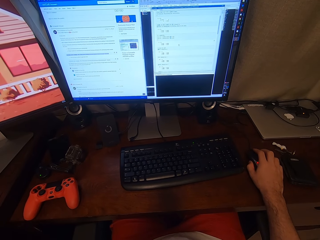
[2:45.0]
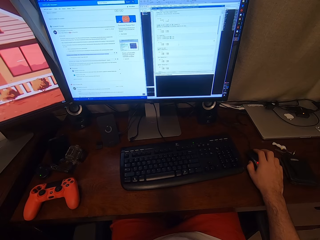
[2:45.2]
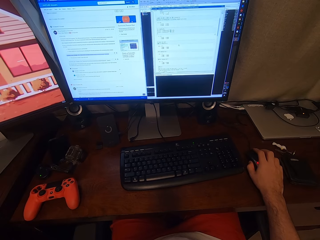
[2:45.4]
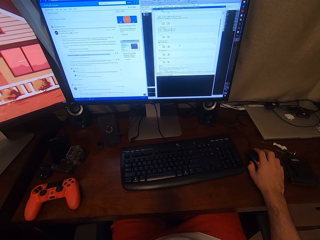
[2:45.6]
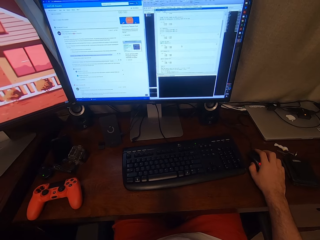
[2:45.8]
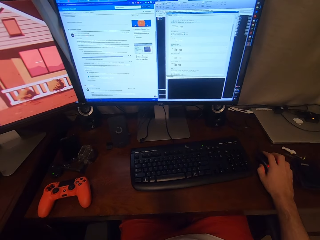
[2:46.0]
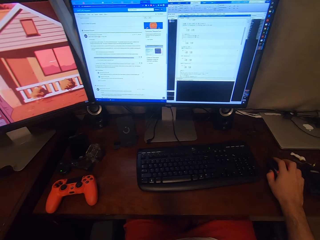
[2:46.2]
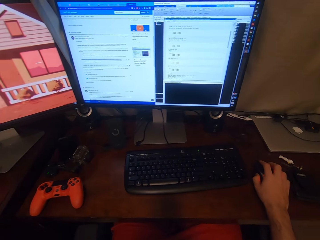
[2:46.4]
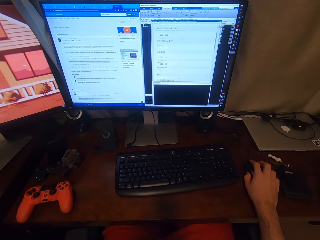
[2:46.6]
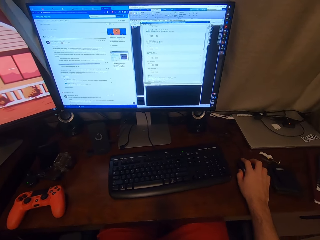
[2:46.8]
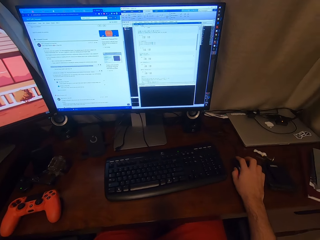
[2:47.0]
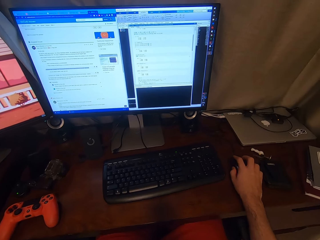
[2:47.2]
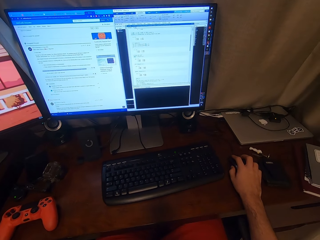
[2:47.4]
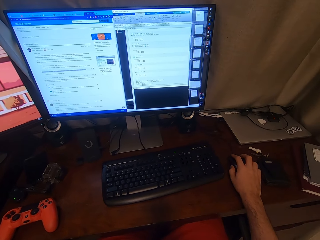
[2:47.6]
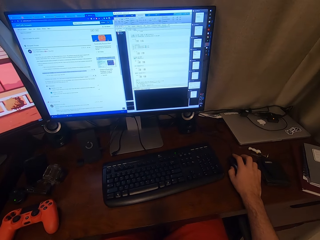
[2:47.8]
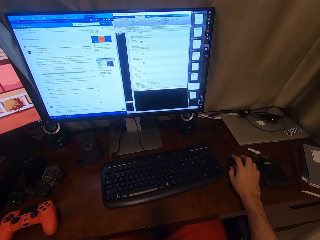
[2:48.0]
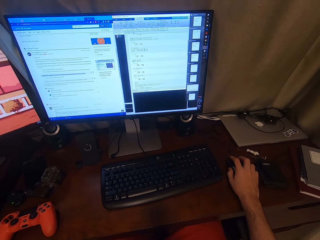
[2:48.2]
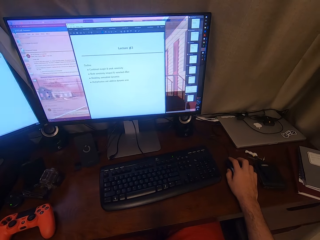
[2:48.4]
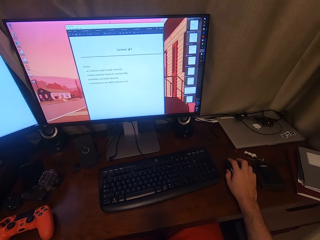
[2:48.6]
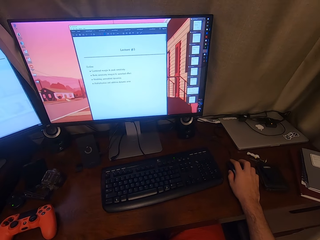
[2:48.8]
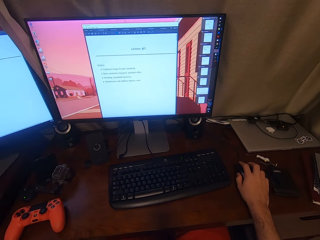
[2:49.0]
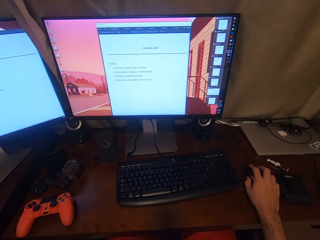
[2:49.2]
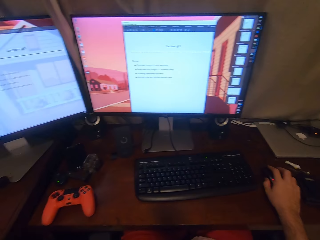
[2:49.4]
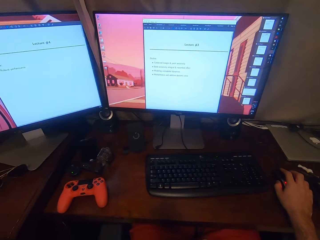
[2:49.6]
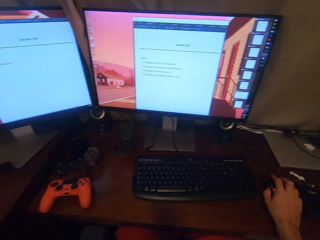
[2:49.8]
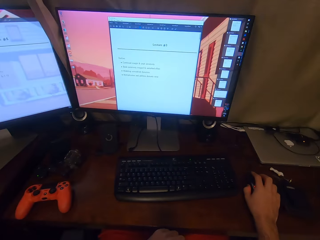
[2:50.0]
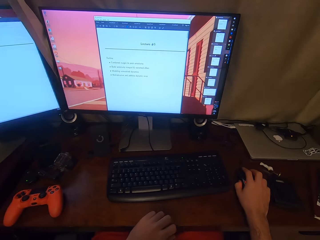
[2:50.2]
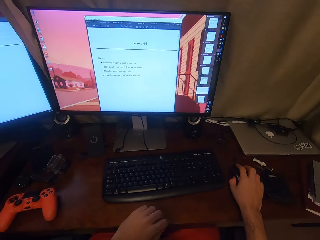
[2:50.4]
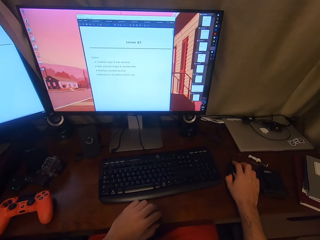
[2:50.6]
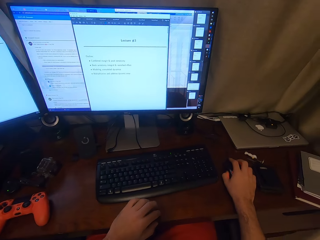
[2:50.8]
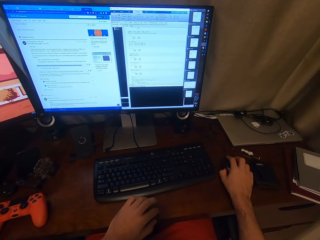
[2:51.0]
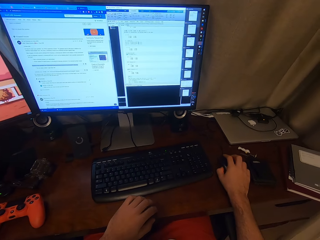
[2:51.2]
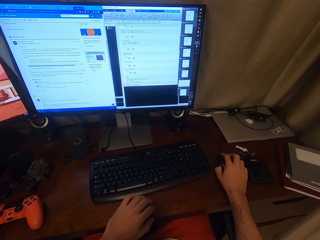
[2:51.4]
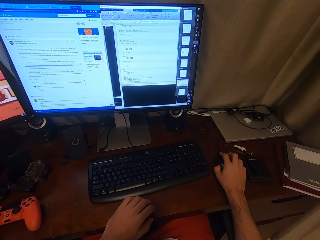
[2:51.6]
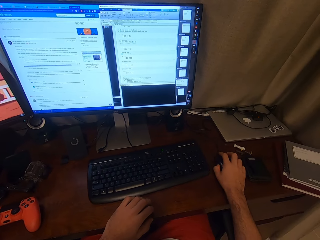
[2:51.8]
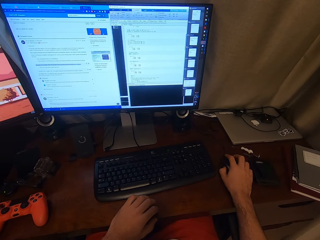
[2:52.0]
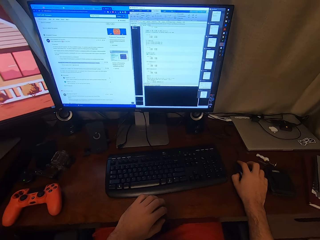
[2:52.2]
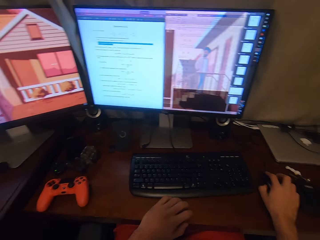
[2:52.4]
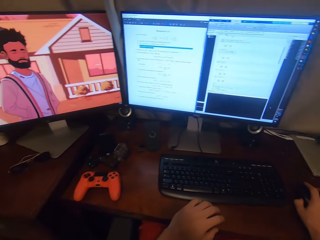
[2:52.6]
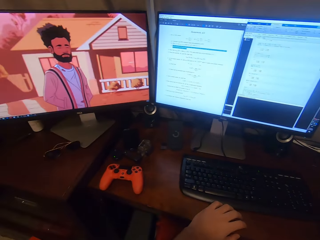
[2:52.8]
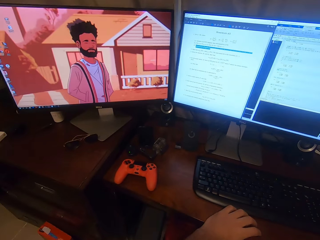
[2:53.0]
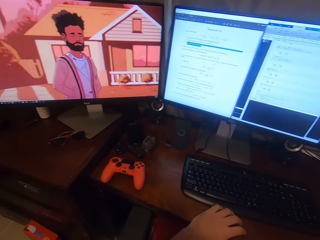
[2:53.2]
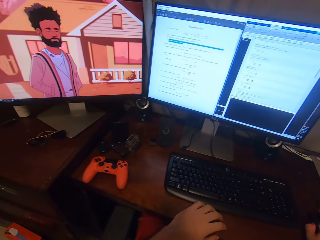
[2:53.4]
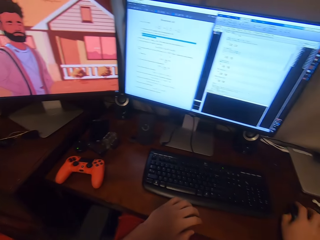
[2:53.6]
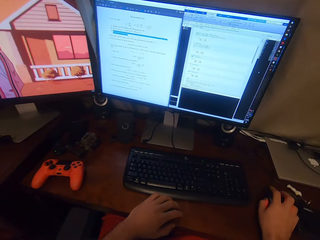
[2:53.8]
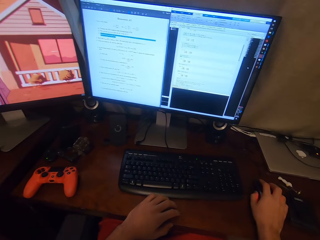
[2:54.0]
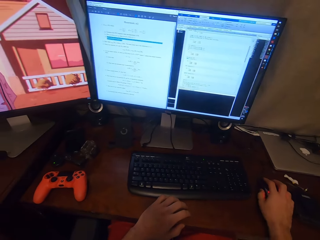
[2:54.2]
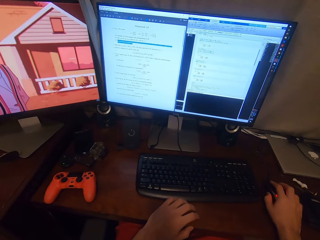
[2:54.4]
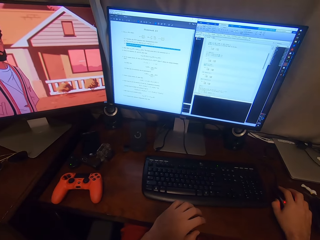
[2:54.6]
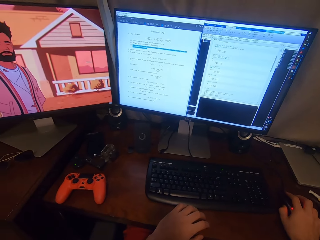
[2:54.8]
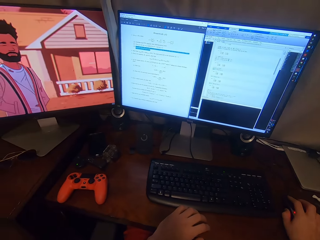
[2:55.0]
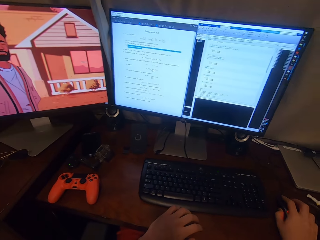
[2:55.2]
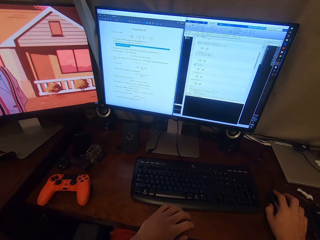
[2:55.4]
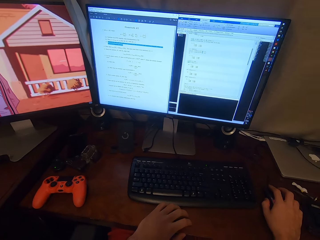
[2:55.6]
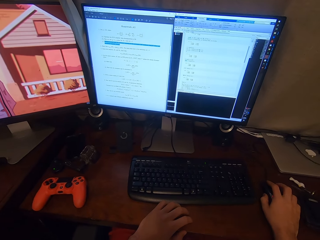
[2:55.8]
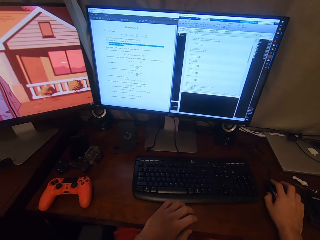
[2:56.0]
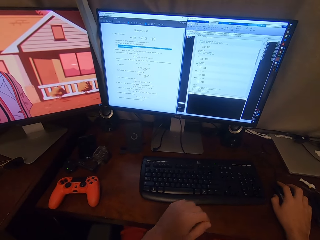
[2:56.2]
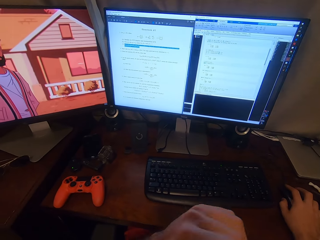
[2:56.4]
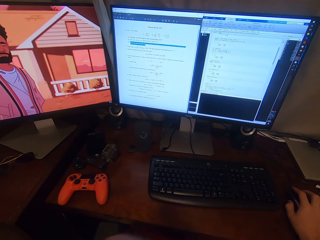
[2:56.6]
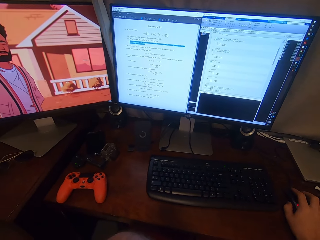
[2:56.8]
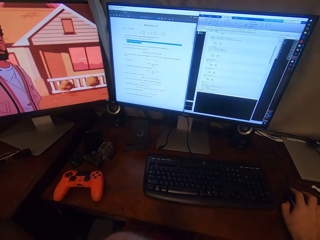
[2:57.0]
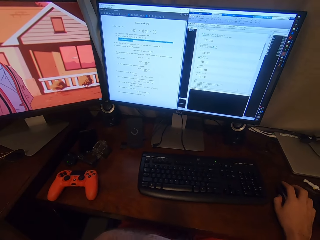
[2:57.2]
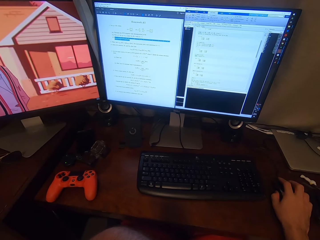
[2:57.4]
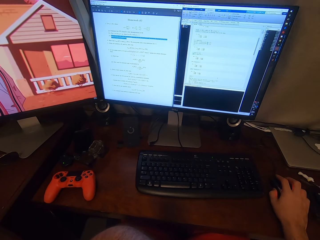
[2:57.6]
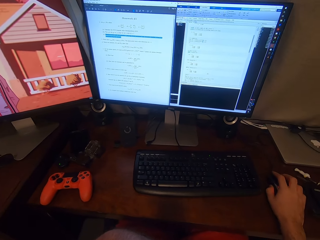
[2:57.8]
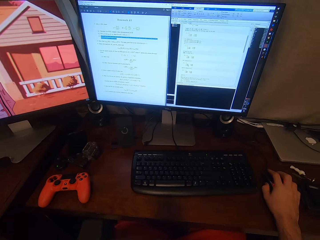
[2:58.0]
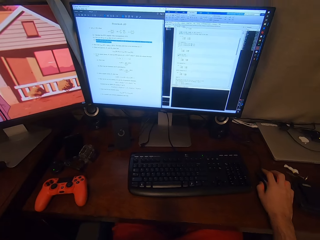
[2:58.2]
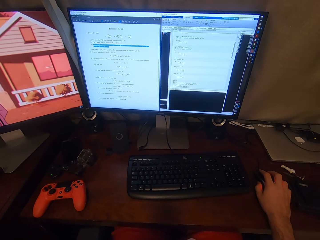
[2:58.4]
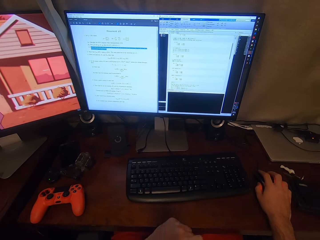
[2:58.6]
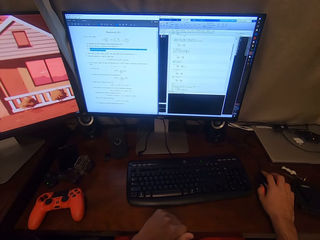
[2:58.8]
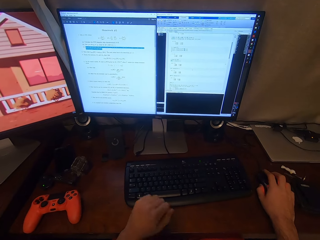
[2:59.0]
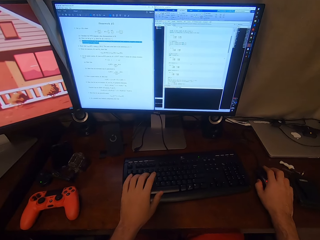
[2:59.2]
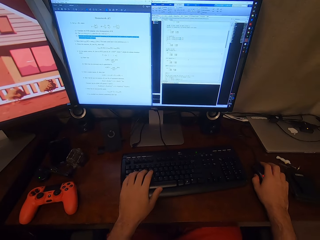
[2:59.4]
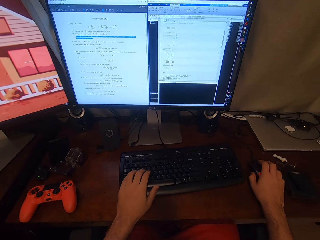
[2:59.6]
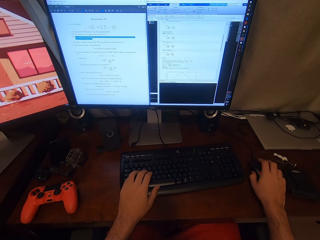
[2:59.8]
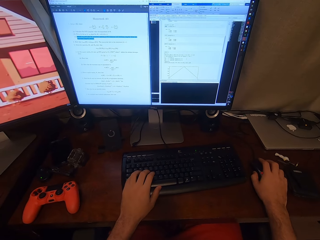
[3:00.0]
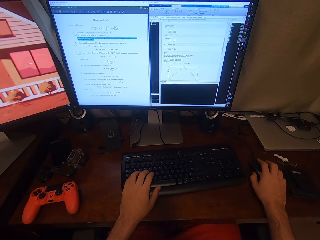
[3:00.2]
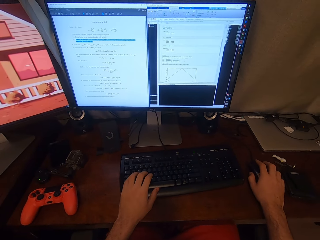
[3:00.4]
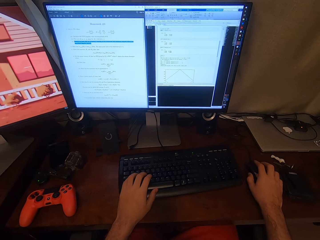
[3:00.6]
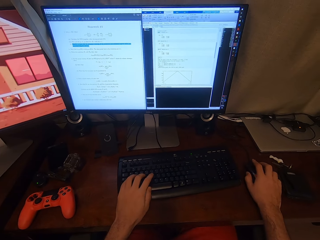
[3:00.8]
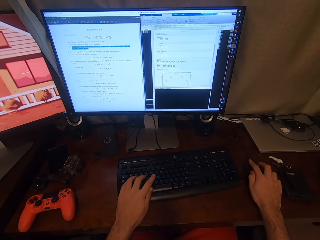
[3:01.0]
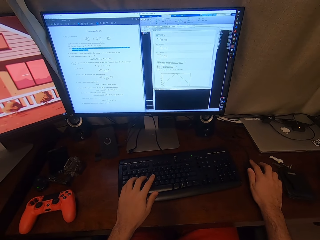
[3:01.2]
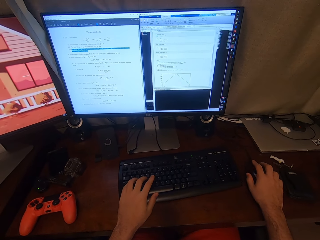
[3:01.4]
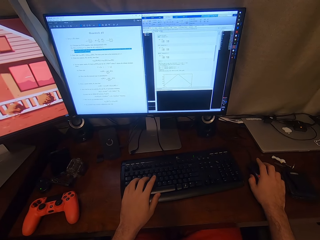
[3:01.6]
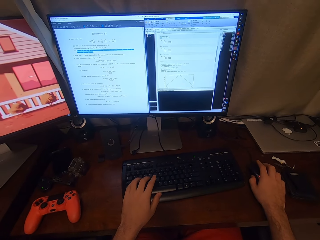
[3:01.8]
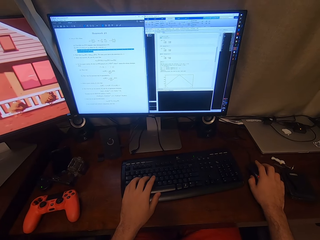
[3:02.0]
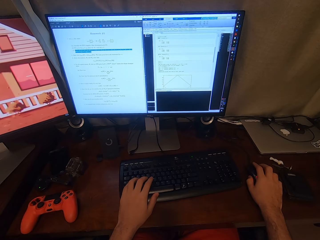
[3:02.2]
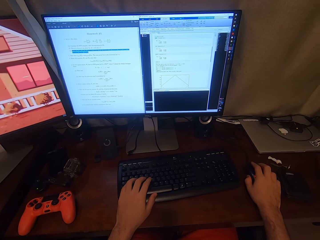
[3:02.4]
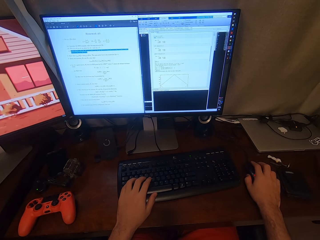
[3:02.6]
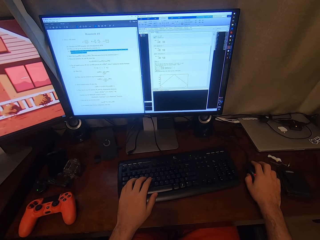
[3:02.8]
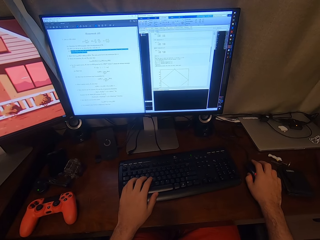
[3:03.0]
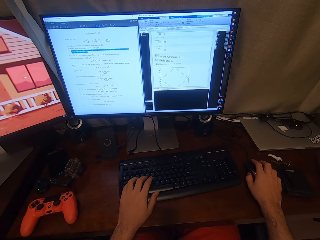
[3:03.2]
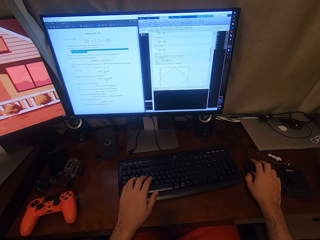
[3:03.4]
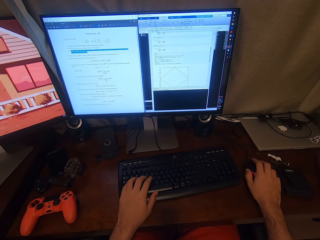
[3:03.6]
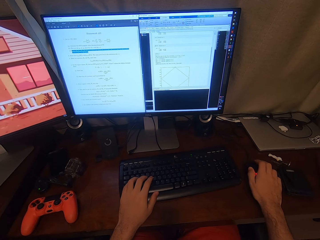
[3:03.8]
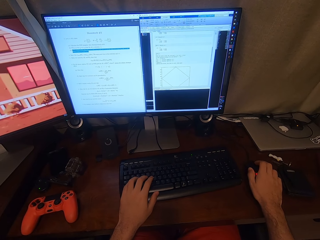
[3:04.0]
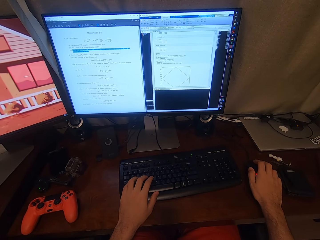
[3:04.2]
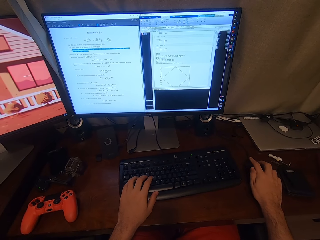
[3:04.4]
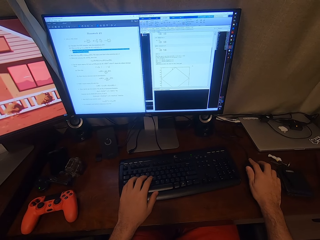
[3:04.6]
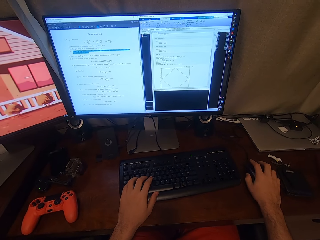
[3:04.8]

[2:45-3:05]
The camera wearer puts their left hand on a table. They operate the computer. They lift their left hand from the table. They operate the computer. They drop their hand to the keyboard. They operate the computer. They hold the keyboard with their left hand.

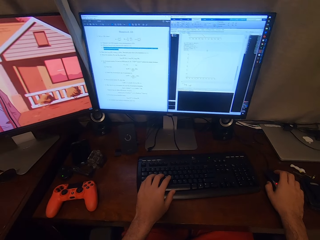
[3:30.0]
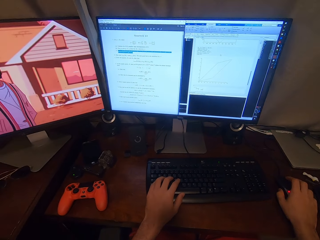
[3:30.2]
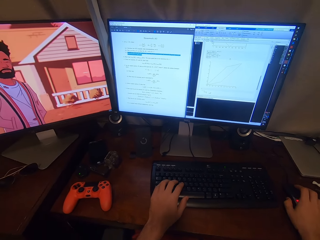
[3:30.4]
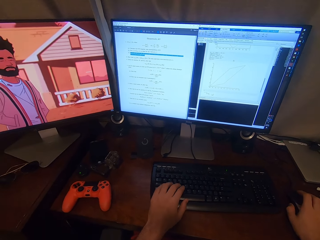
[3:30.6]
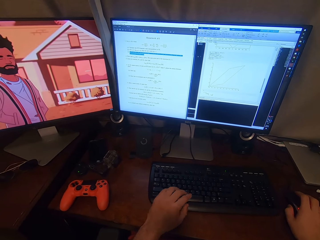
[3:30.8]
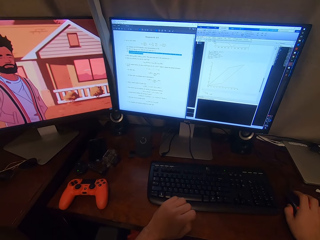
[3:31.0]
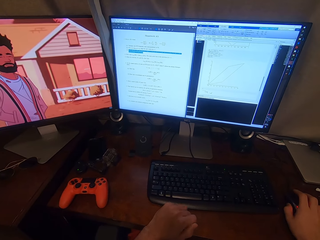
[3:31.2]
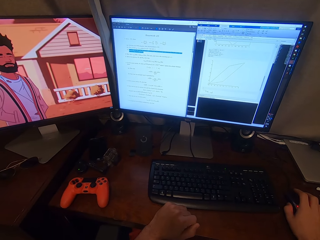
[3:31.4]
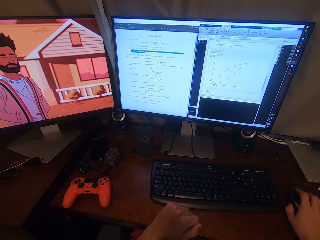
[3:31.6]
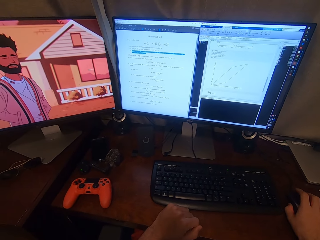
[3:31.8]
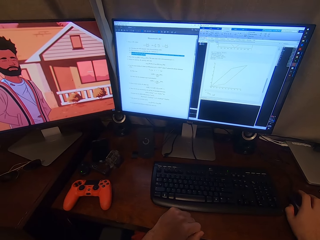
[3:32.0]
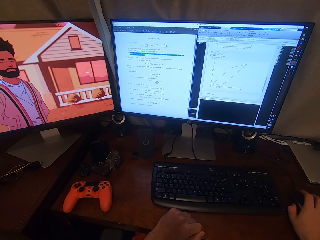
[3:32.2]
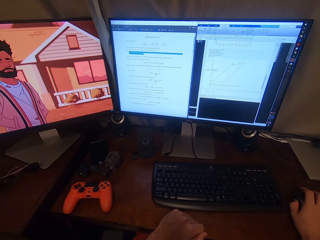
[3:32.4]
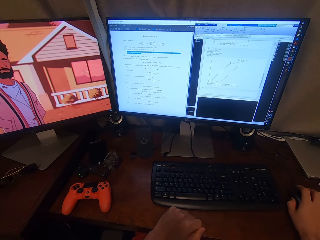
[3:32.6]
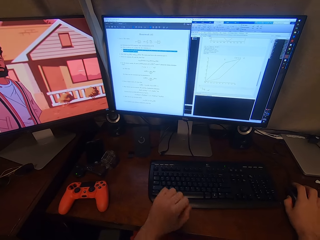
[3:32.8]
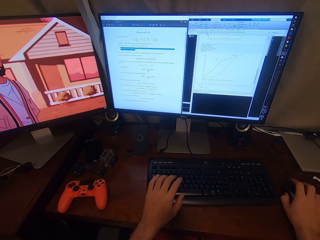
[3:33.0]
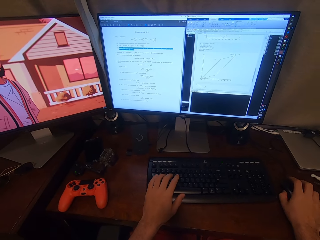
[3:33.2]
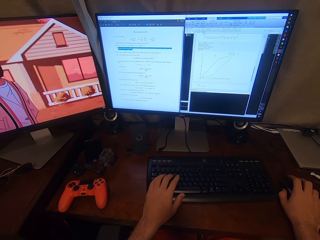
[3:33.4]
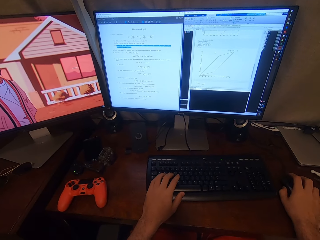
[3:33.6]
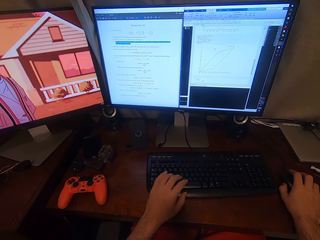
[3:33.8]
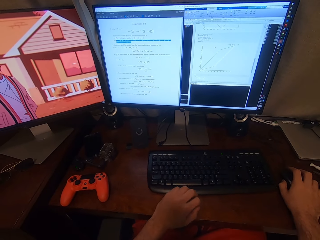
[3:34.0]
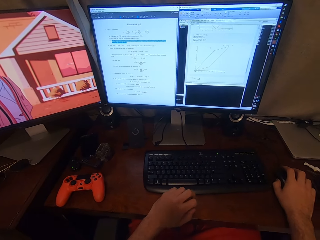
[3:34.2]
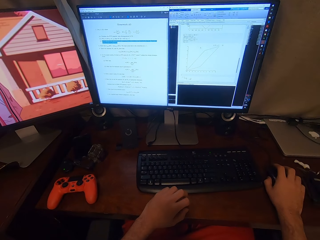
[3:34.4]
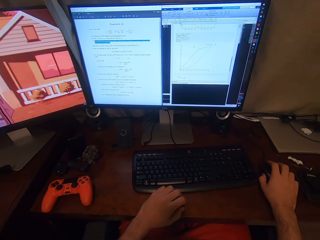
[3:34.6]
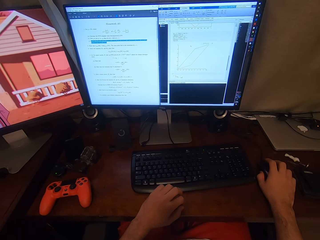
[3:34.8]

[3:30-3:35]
The camera wearer removes their left hand from the keyboard. They shift their hand to the keyboard and operate the computer. They hold the keyboard with their left hand. They move their hand from the keyboard.
